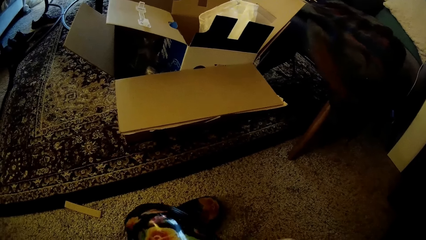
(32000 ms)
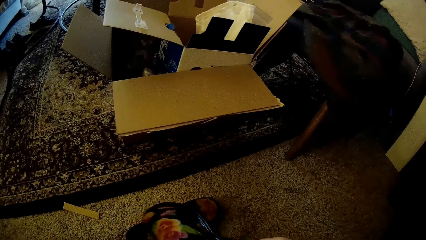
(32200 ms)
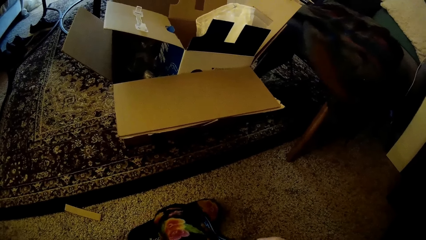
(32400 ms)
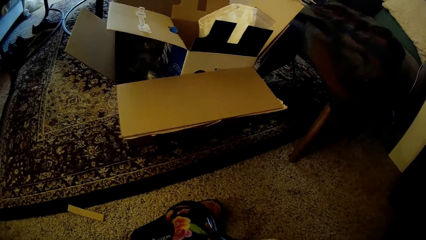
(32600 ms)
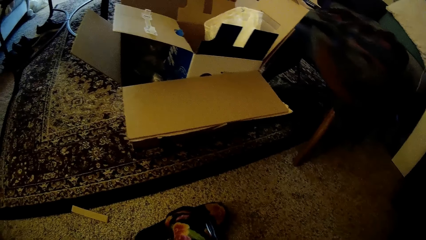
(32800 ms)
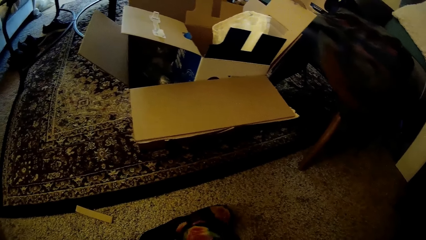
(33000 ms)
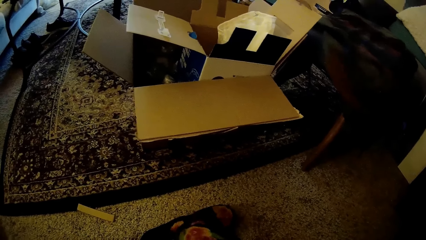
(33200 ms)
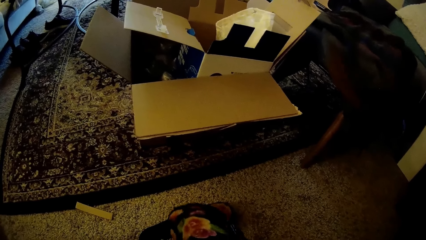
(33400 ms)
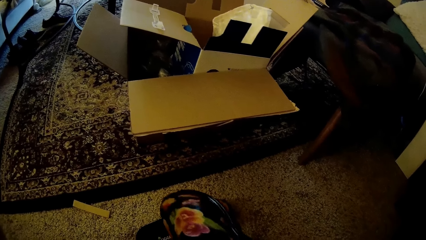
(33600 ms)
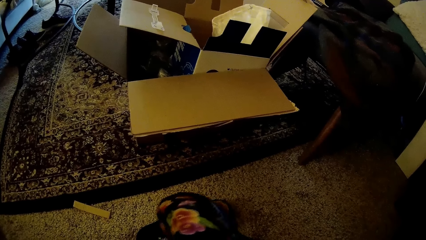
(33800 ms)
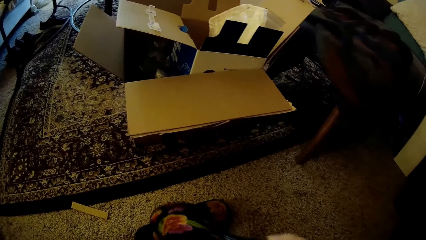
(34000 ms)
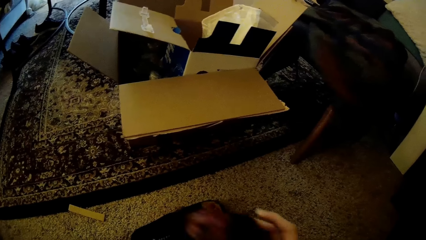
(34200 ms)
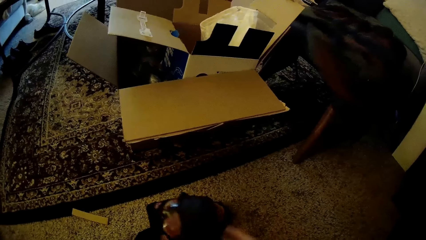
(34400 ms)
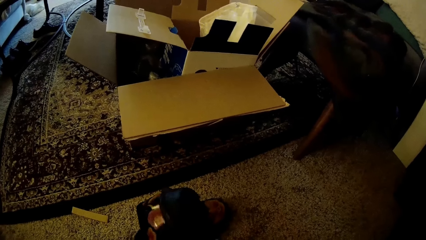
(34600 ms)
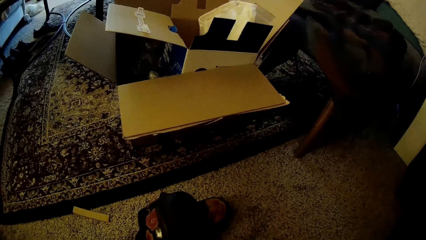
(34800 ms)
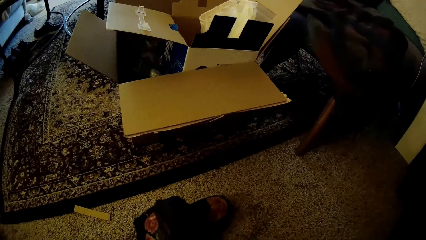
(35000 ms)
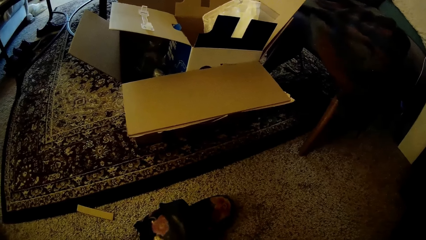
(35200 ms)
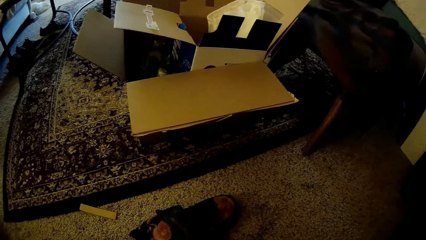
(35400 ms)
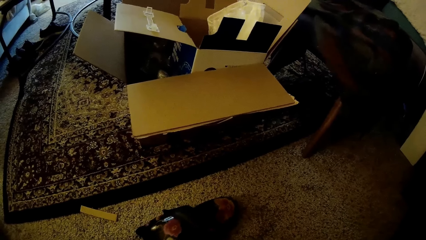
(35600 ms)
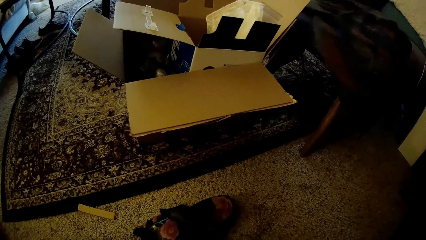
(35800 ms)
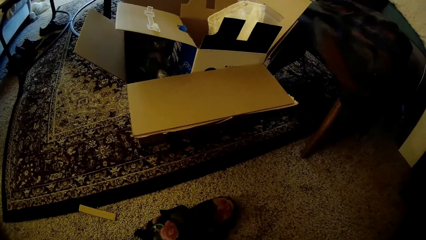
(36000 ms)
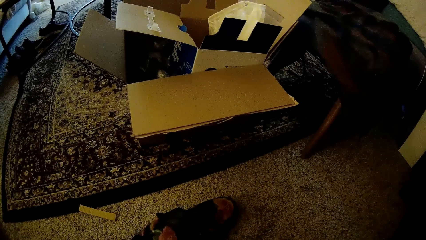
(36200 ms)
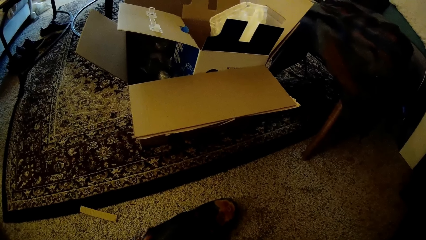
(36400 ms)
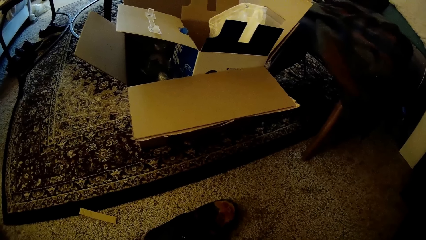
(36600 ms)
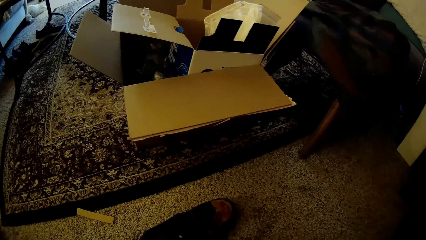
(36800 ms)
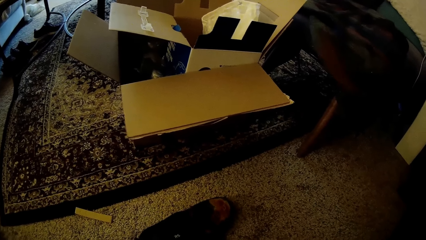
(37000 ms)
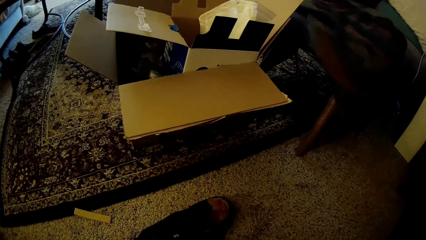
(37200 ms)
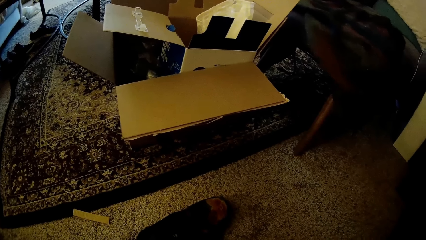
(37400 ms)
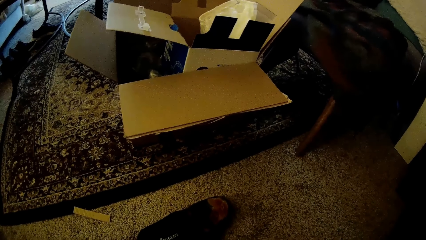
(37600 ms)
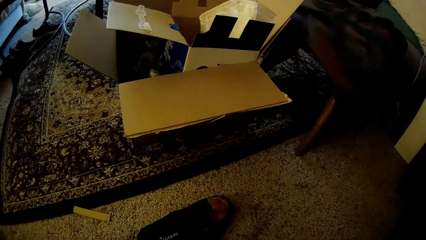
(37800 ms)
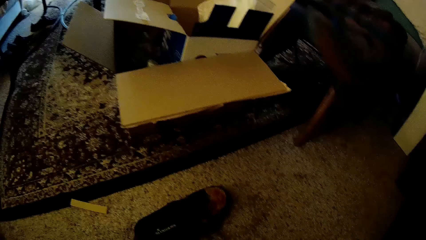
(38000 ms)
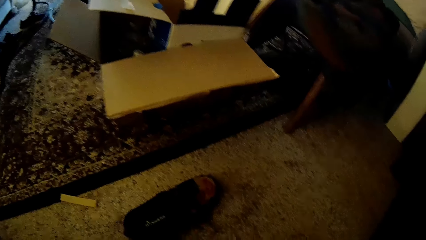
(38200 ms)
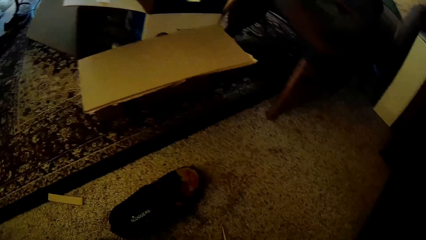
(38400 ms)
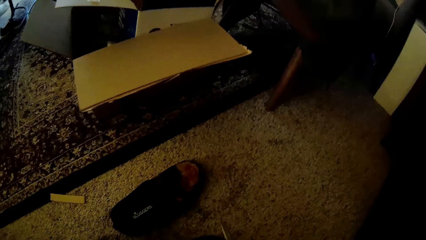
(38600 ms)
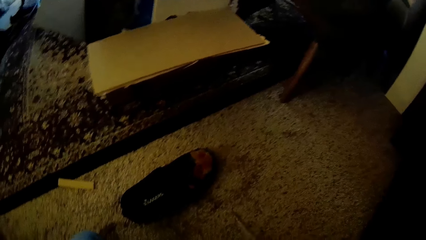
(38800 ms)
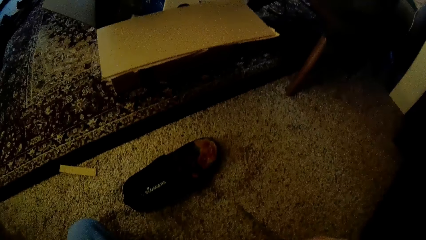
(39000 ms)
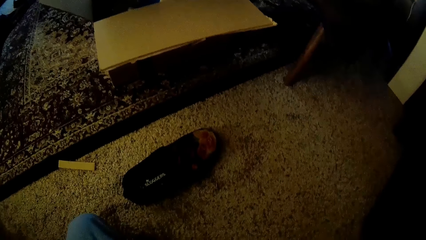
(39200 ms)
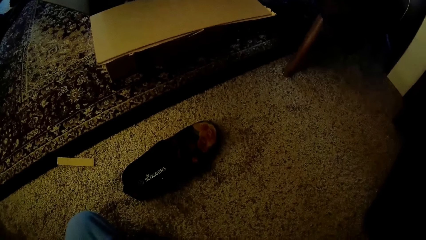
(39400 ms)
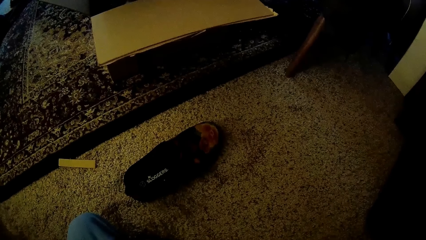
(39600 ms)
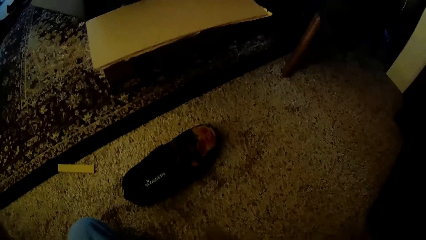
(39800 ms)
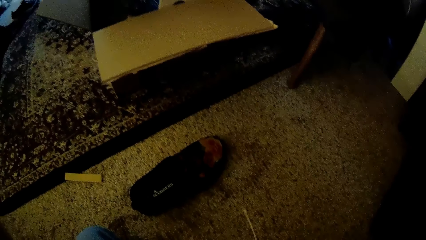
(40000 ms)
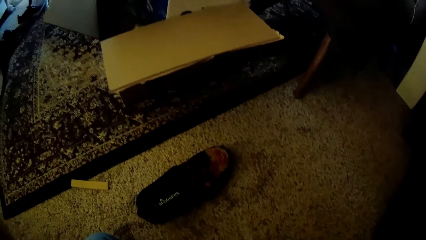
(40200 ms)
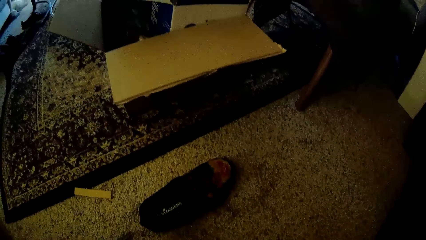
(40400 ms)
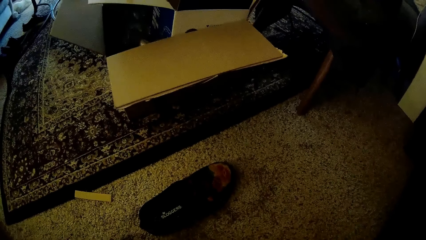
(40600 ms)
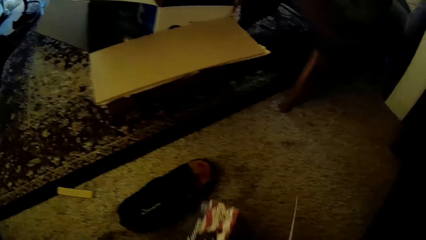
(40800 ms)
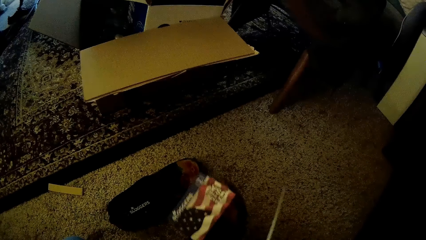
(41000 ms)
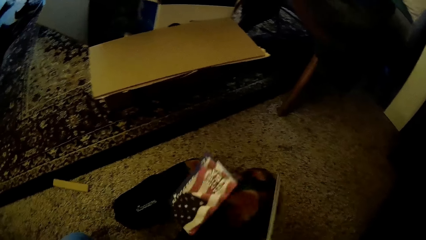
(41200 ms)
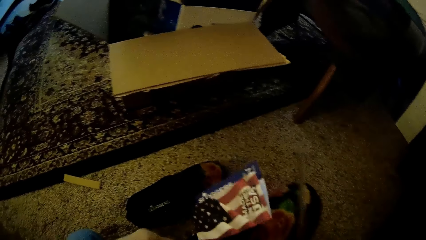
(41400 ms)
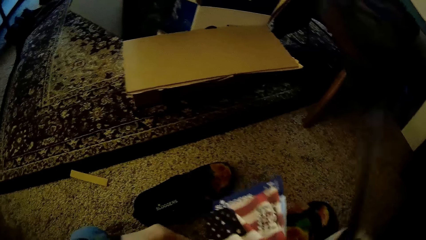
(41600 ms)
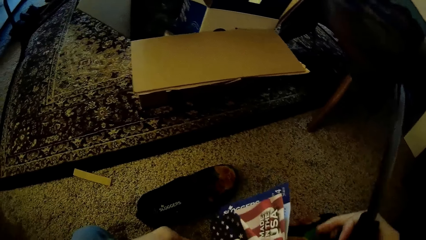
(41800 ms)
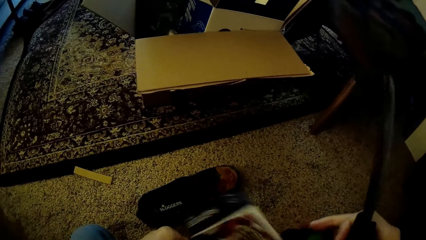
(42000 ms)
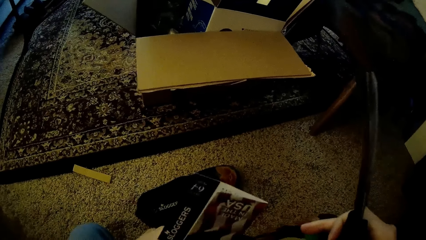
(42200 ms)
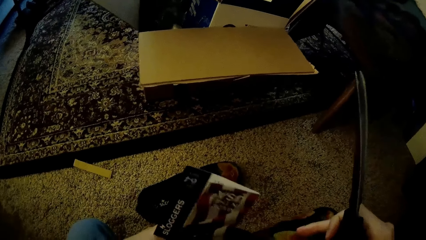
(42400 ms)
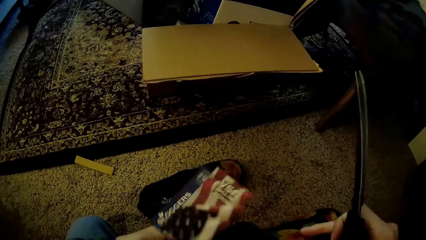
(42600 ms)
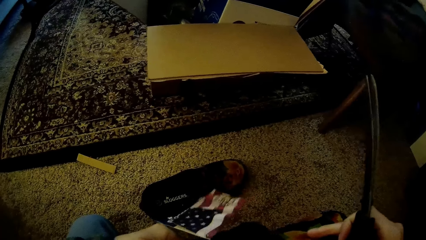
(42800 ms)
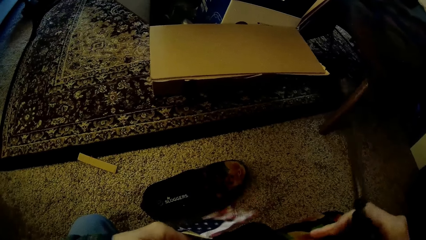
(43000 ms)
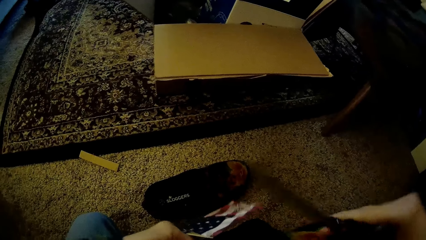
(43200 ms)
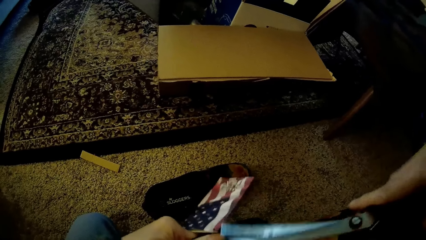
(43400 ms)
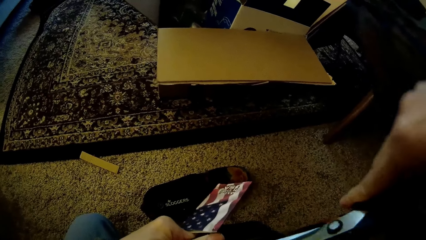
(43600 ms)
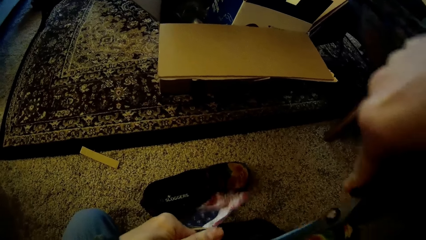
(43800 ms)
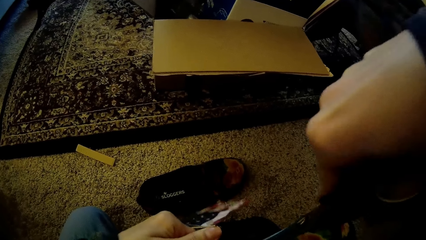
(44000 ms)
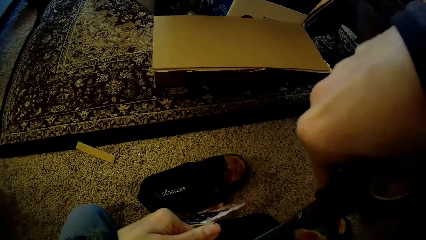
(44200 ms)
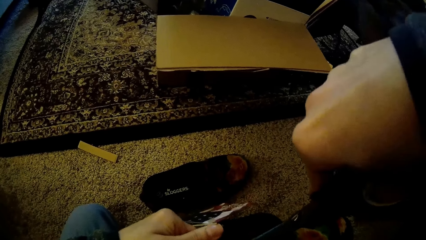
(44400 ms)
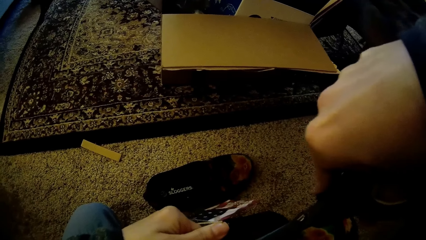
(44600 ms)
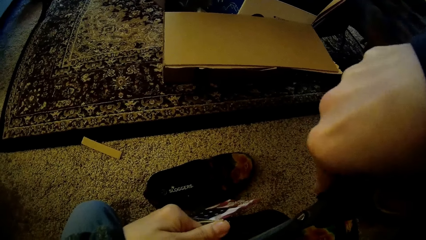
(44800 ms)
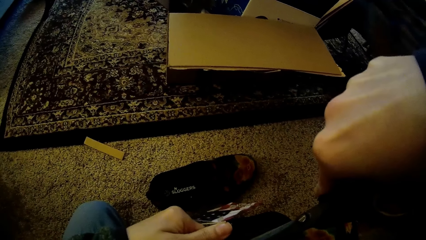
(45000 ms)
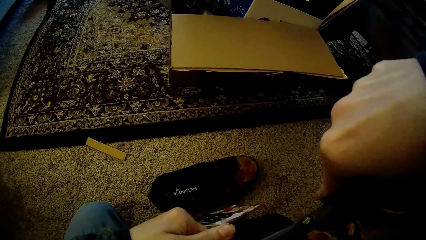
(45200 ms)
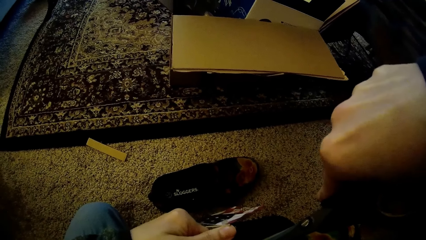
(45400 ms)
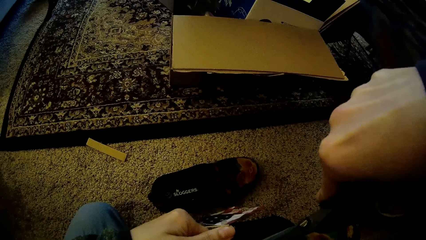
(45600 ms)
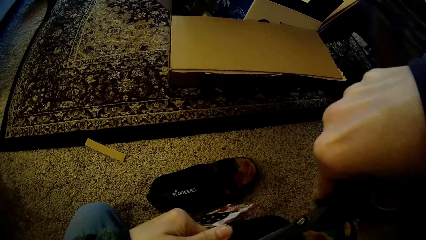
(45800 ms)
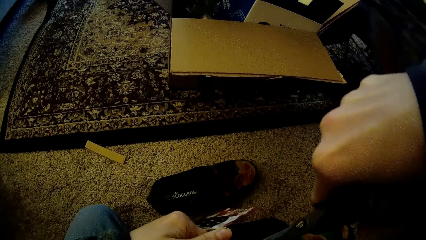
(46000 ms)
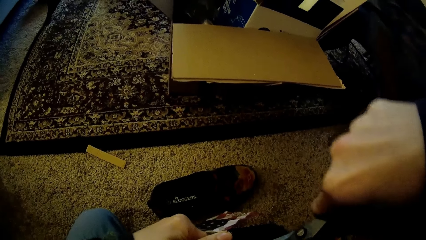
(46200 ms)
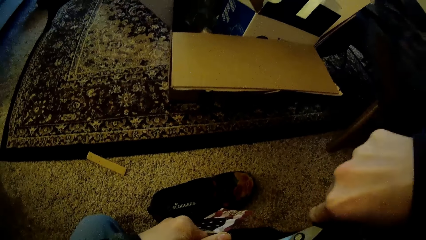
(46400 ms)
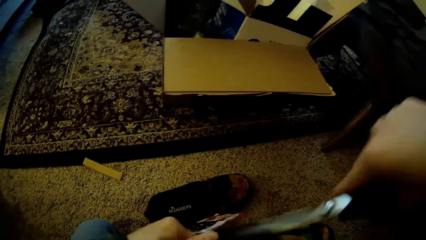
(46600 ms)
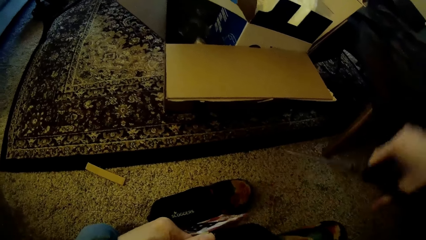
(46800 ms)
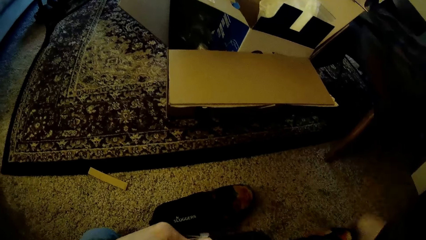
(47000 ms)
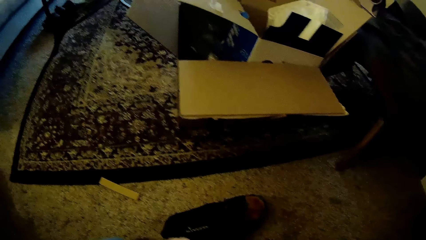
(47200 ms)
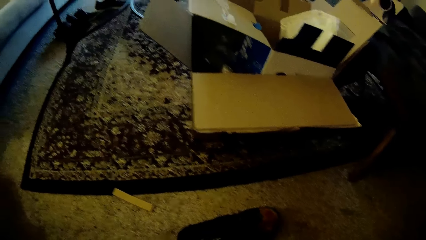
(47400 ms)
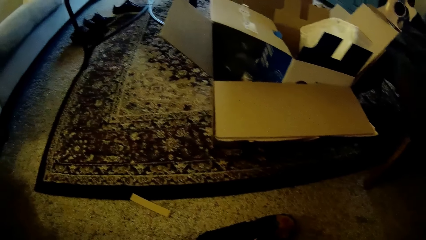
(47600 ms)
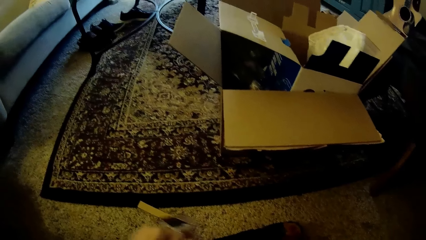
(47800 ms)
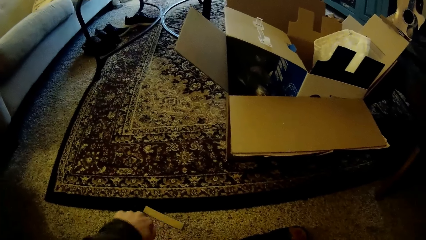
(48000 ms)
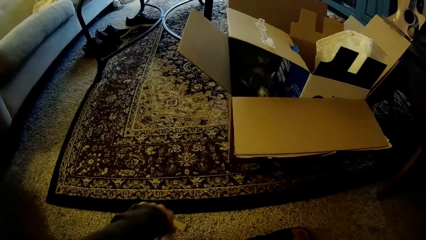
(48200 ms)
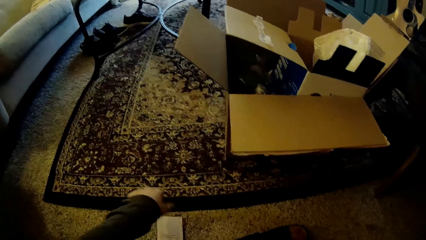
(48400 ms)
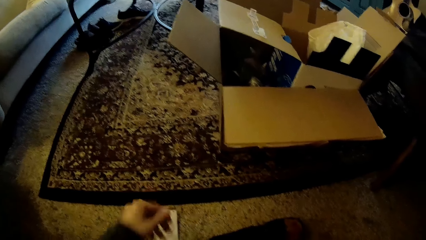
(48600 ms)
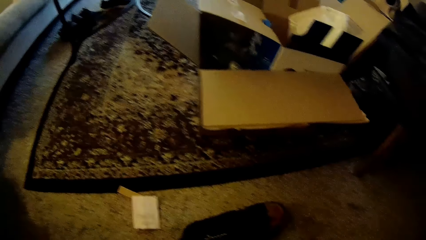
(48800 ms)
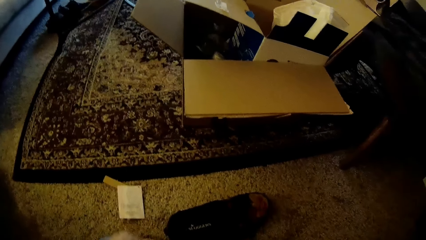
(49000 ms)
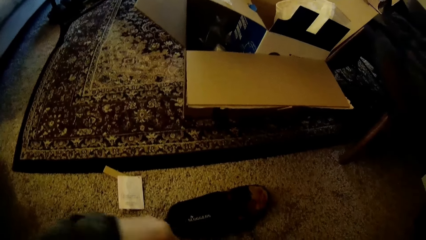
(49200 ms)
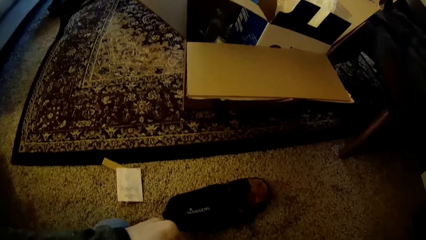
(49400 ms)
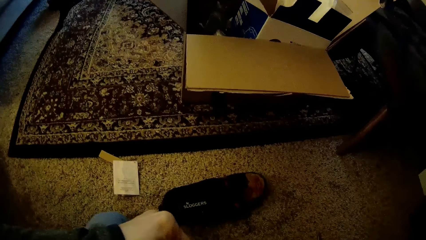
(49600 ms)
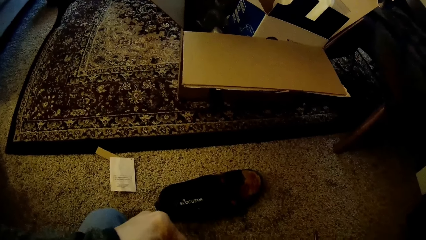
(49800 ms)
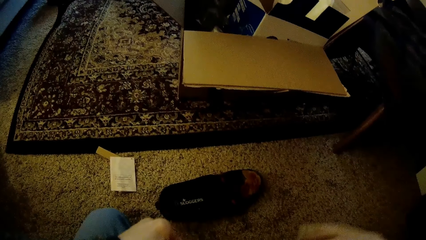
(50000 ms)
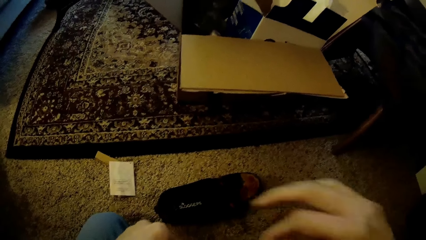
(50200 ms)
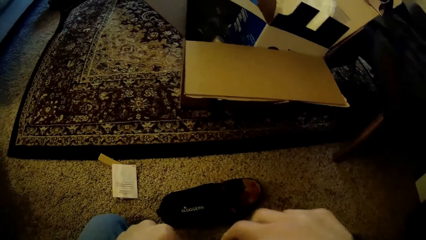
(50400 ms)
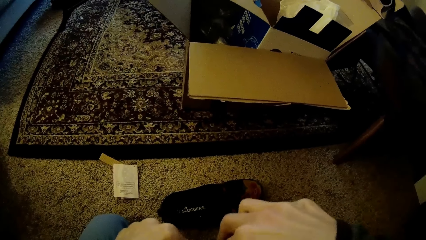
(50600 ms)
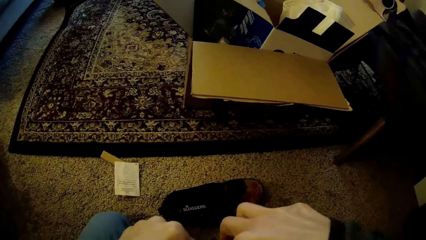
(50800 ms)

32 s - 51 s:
The camera wearer cuts something. He checks something. He holds the shoe with his left hand. He holds the scissors with his right hand. He cuts something. He puts the tip of the scissors into the shoe with his right hand. He drops the scissors on the floor with his right hand. He drops a shoe tag on the floor with his left hand. He checks something.
